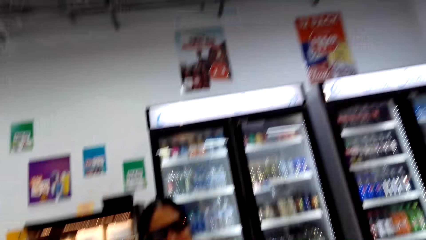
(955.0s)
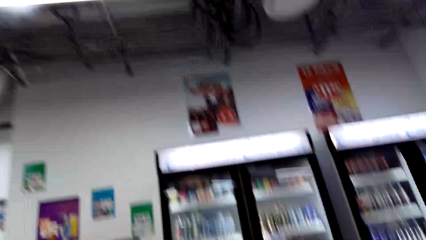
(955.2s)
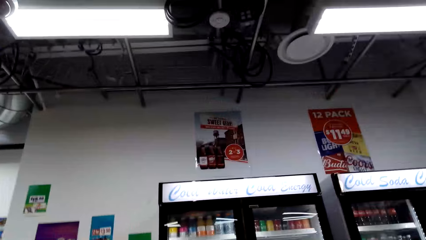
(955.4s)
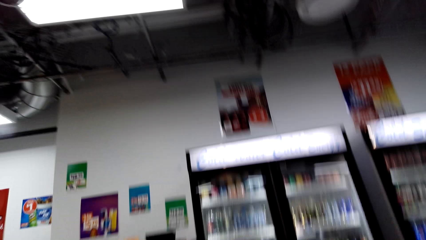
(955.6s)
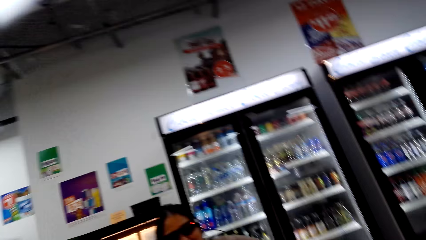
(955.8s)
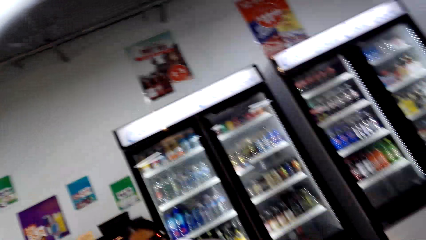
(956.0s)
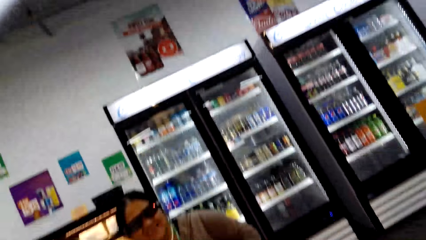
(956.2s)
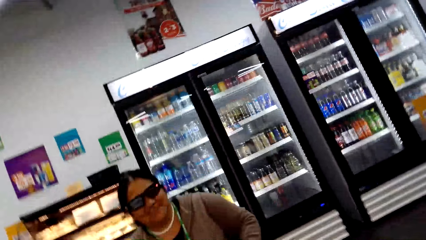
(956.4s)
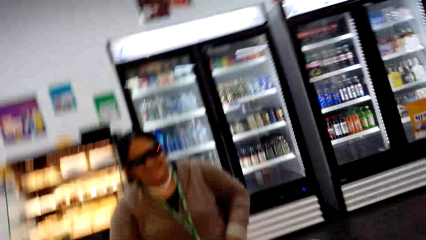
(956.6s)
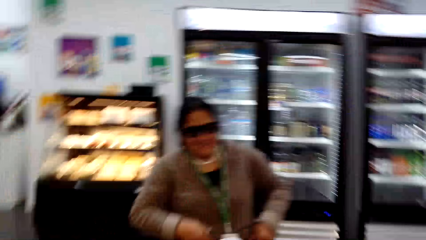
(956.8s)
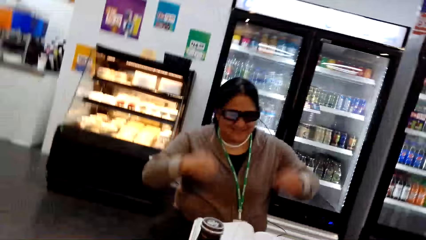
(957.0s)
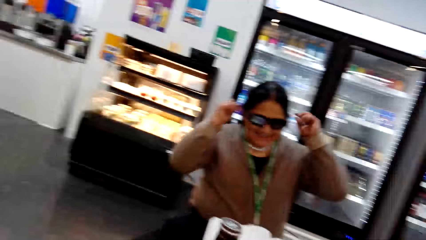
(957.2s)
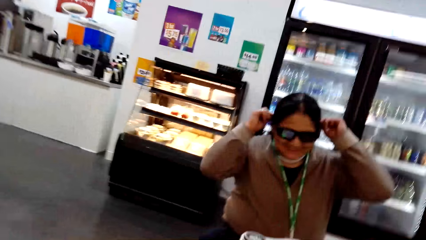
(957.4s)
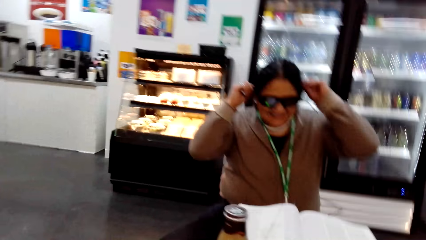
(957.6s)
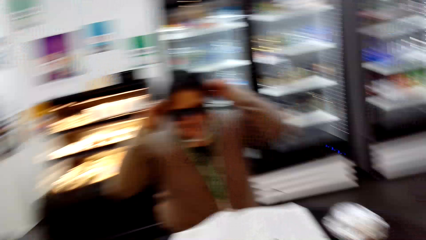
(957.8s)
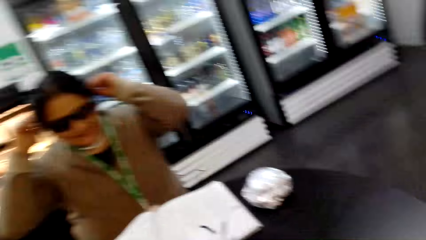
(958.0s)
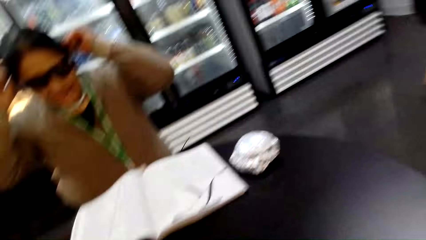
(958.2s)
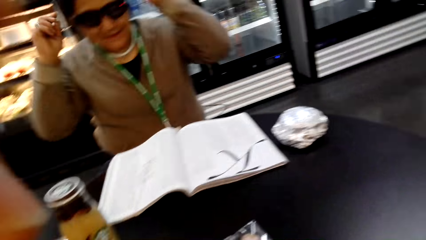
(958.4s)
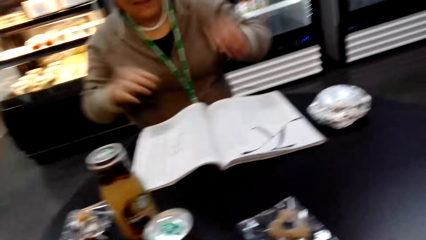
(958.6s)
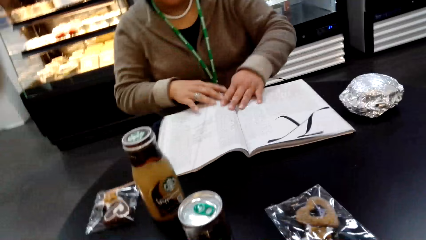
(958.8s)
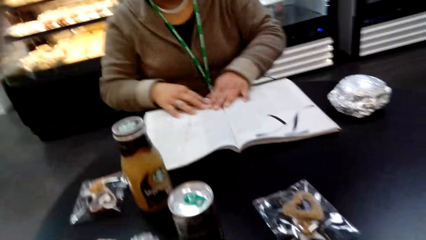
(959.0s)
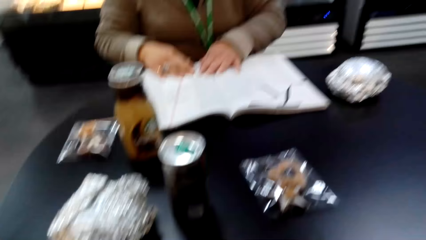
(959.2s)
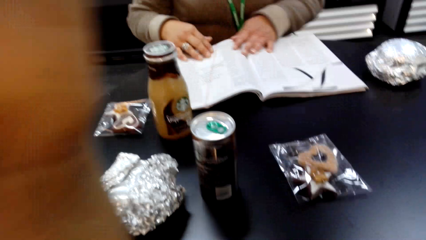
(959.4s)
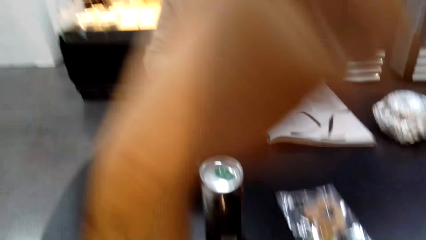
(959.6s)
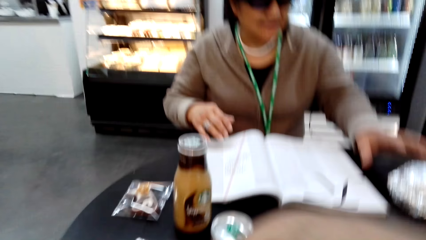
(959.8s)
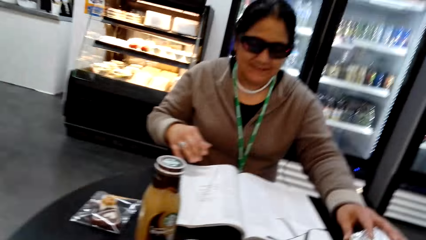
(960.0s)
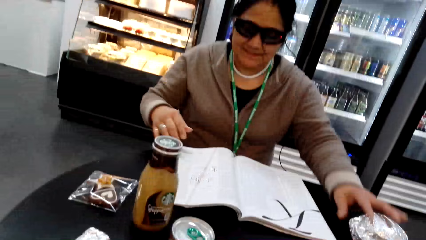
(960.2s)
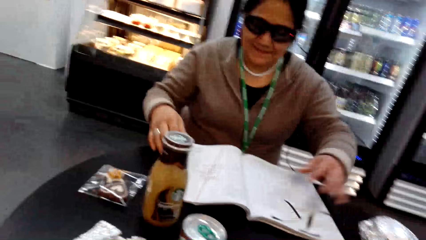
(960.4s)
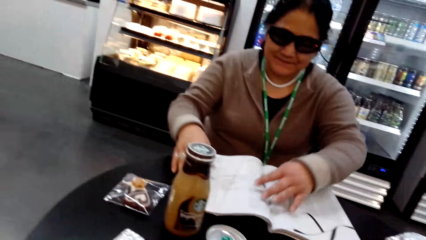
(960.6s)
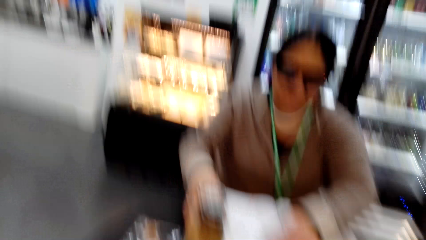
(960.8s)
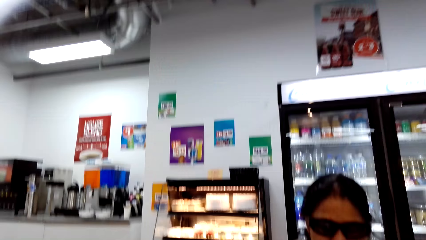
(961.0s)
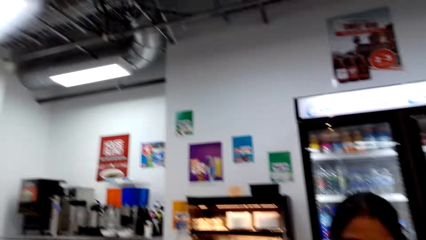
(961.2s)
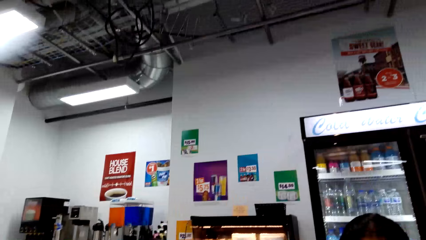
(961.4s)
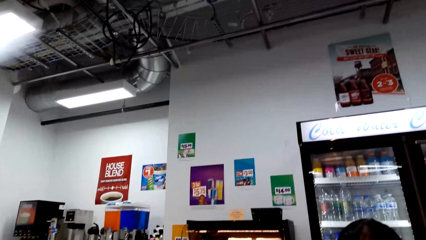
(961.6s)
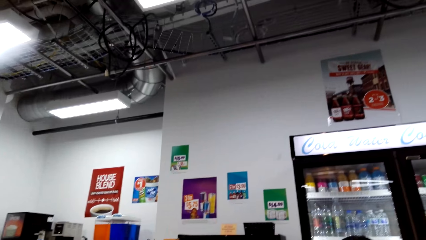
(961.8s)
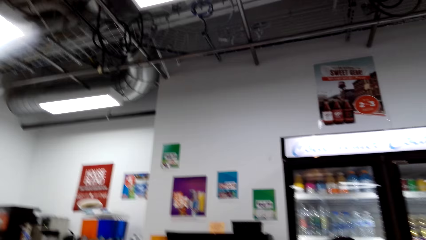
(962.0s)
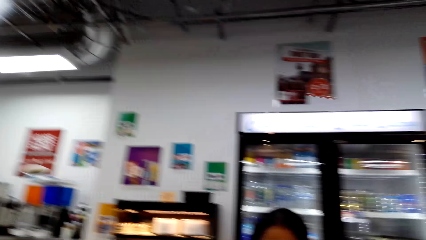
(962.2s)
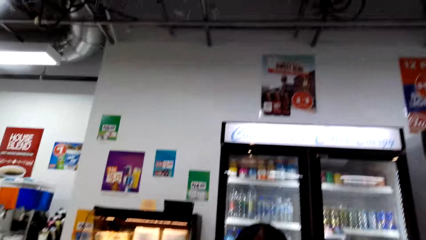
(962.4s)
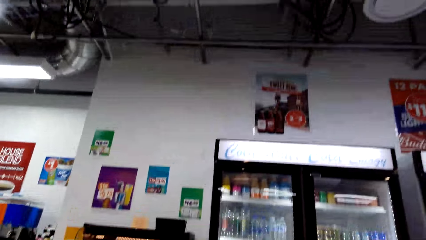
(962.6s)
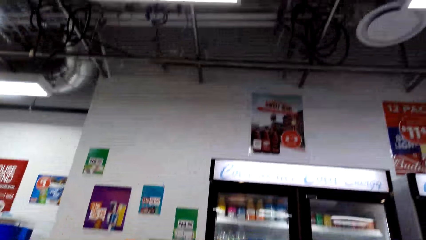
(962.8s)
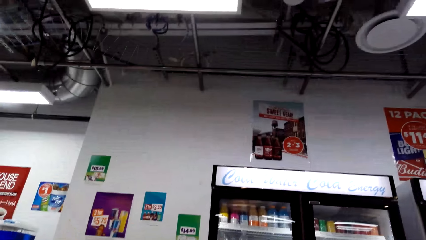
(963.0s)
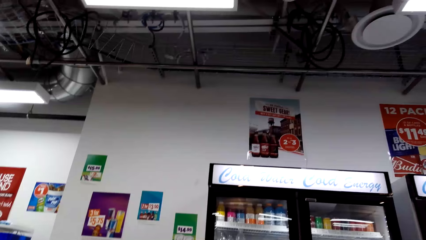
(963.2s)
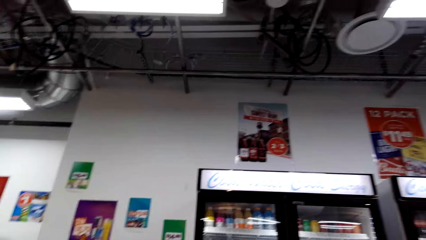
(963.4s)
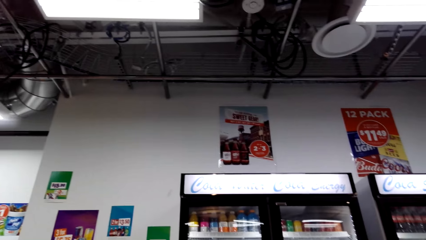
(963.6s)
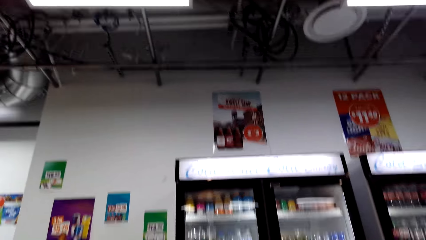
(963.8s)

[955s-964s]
A lady fixes the PogoCam device on the head.

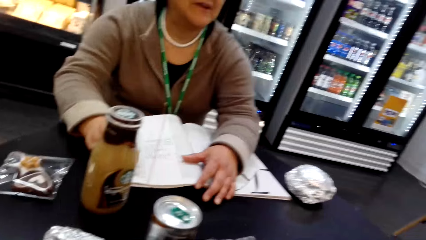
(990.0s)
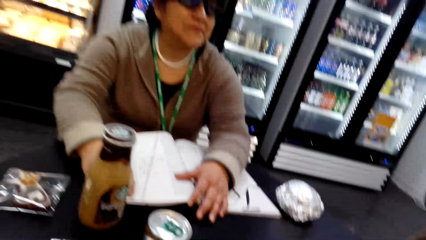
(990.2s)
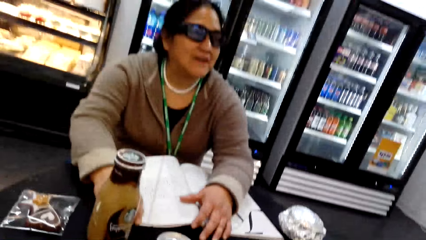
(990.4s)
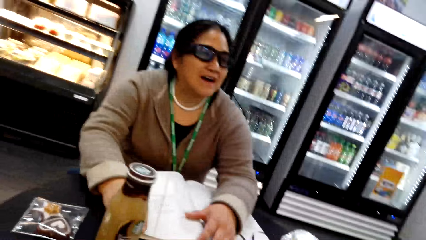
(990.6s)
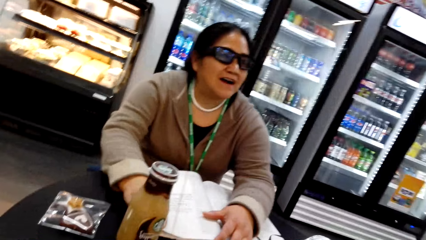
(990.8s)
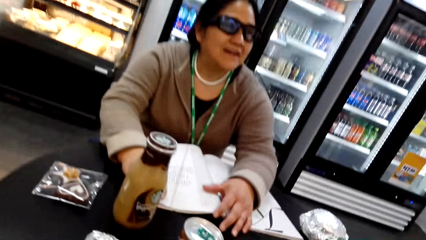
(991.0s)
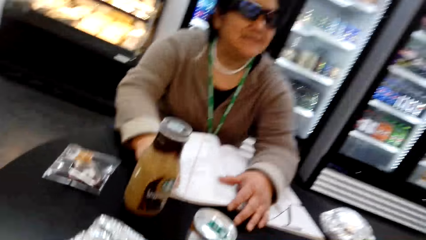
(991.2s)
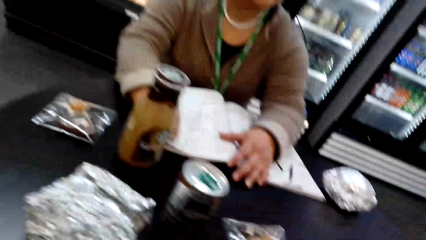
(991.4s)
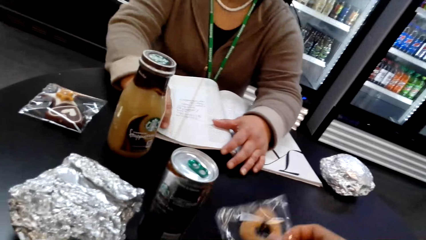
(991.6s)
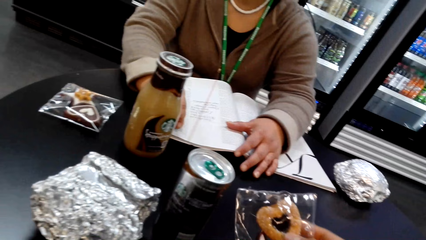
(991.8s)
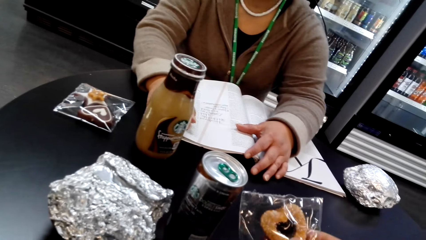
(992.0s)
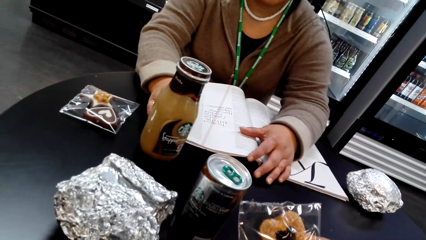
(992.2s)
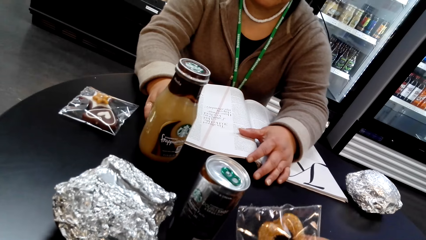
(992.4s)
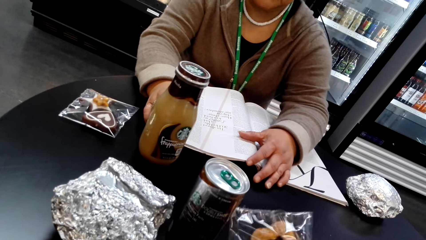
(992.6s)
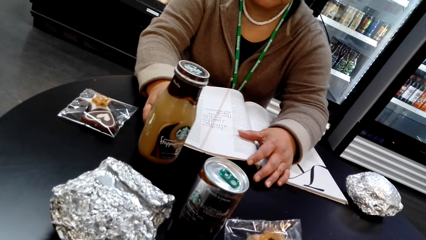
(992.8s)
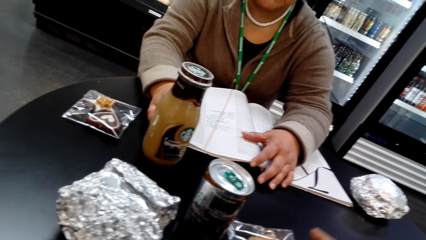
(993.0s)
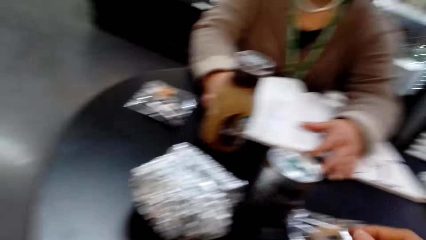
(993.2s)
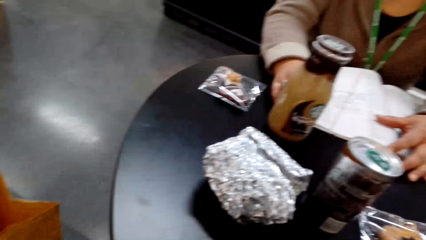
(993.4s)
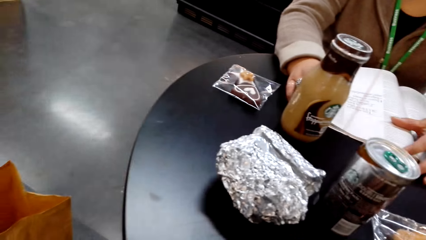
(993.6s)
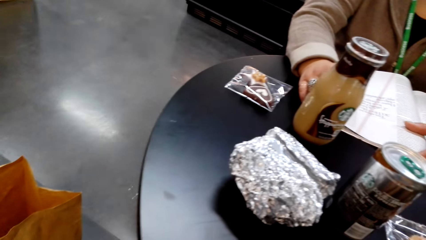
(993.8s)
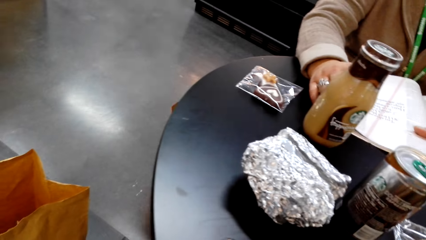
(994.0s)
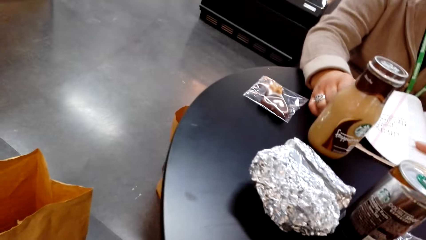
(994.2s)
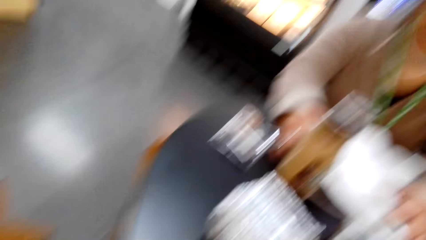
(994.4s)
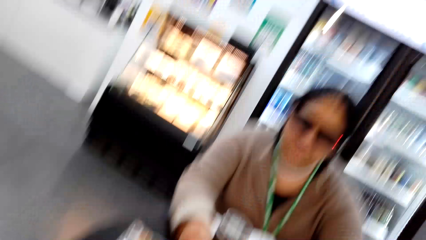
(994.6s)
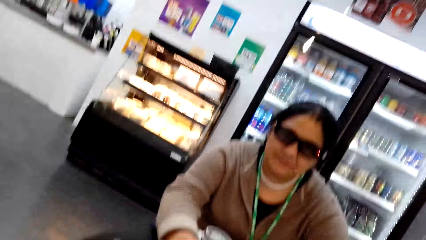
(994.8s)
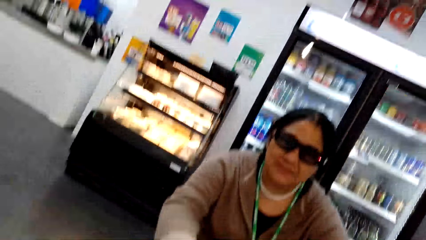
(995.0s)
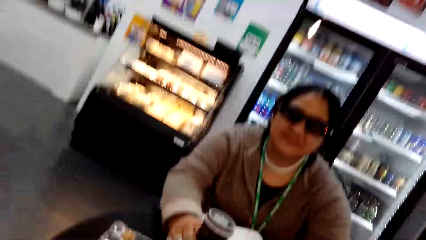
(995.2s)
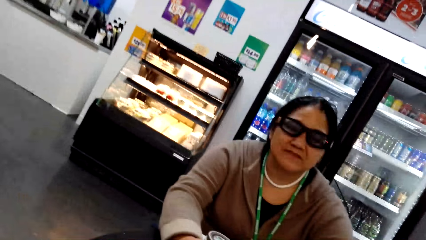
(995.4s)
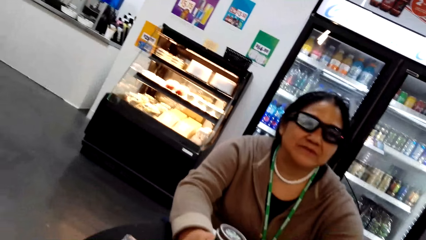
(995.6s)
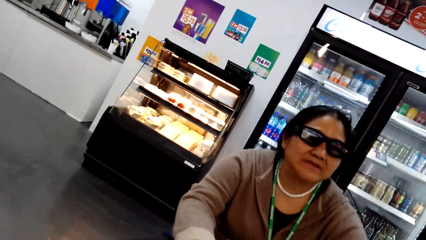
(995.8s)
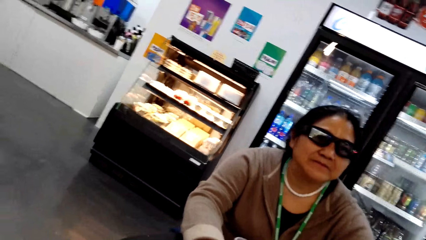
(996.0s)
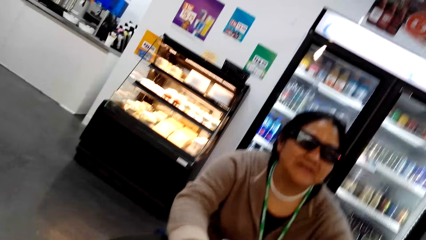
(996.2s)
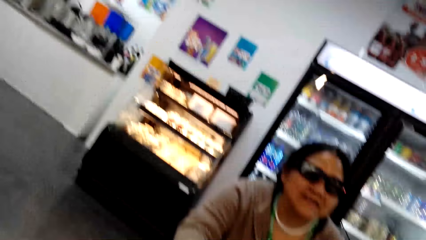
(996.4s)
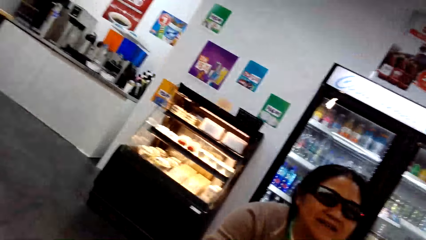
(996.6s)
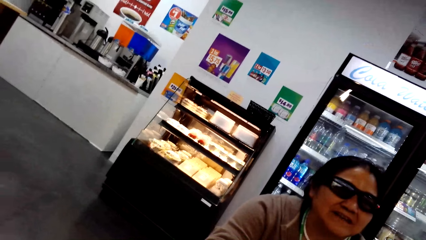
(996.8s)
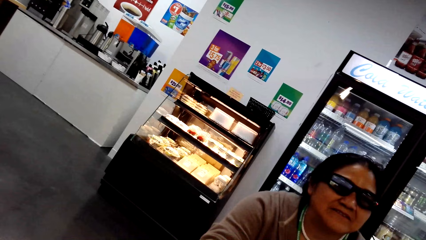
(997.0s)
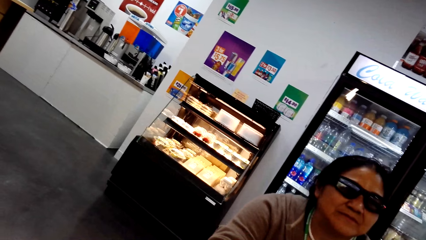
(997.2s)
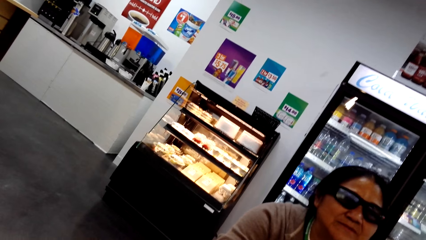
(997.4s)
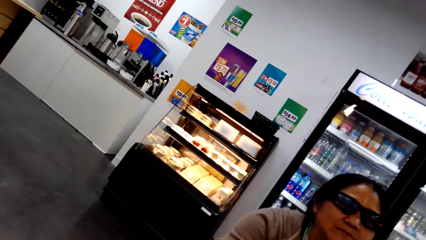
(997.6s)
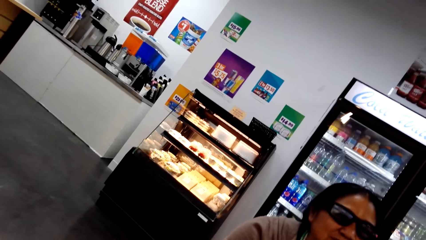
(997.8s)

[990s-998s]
The camera wearer picks up a packet of something. They touch the snacks.
